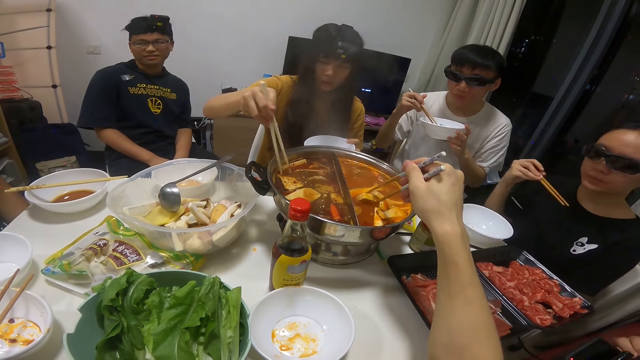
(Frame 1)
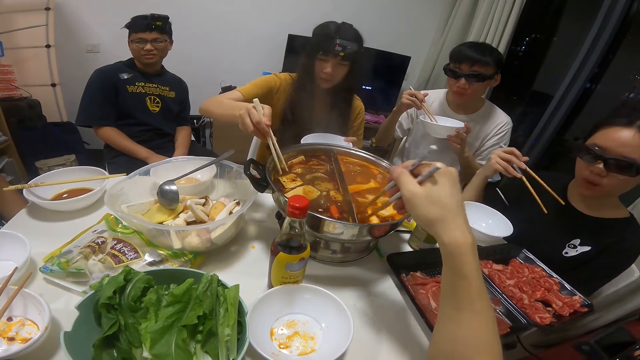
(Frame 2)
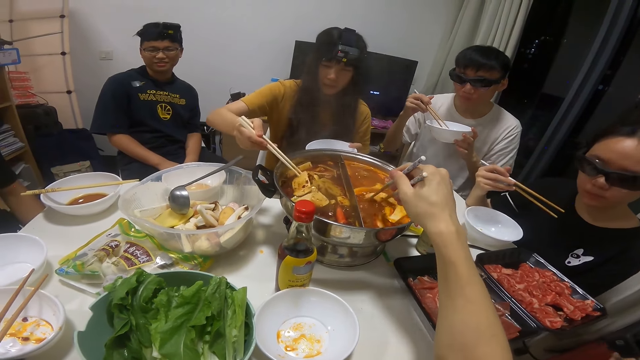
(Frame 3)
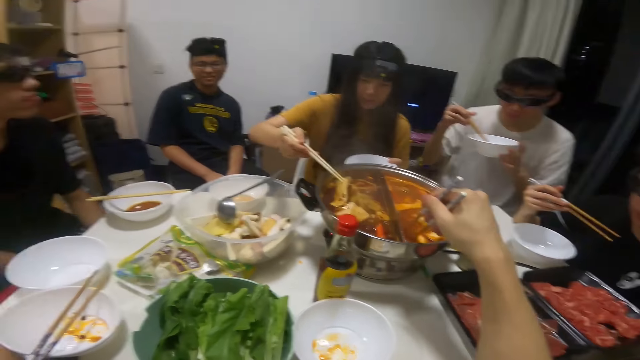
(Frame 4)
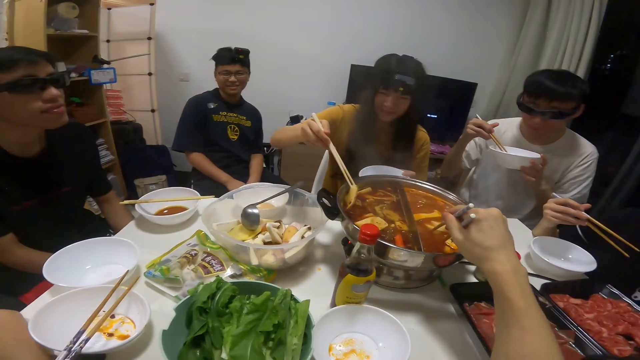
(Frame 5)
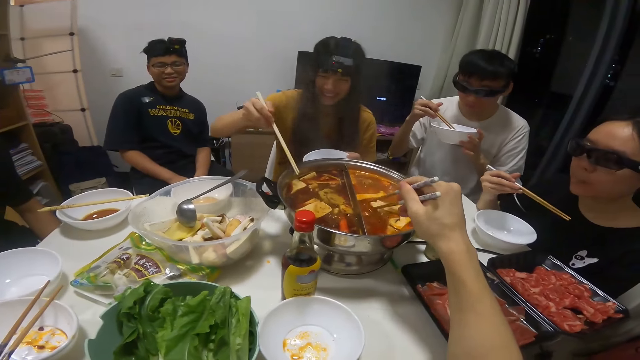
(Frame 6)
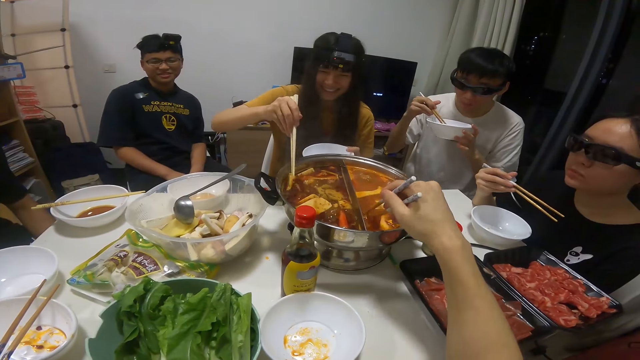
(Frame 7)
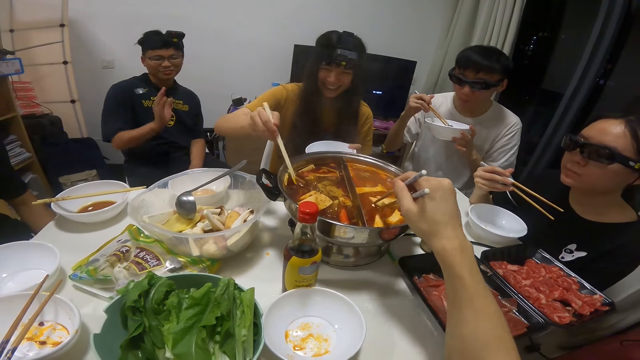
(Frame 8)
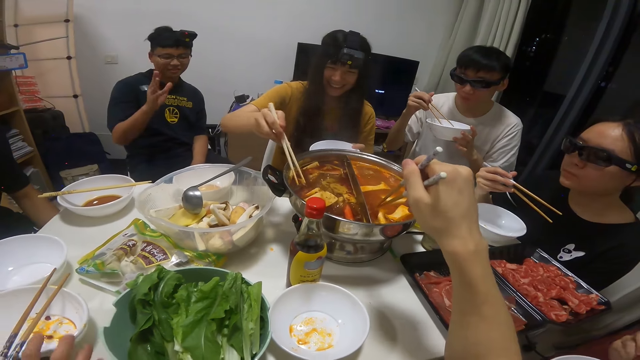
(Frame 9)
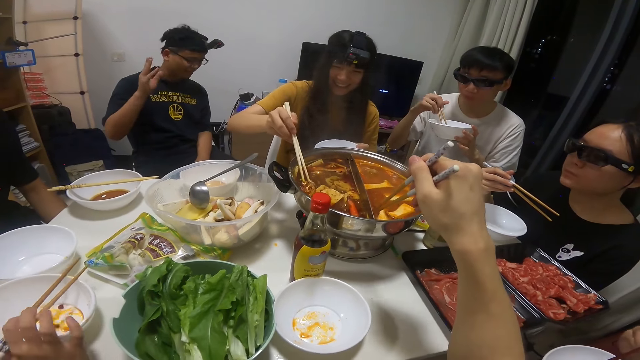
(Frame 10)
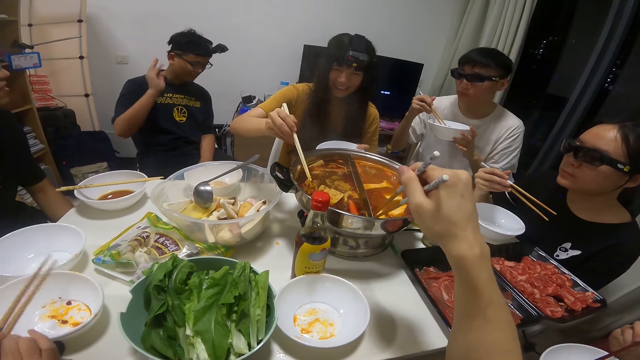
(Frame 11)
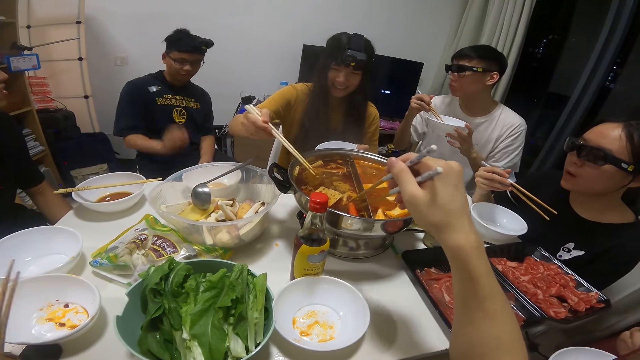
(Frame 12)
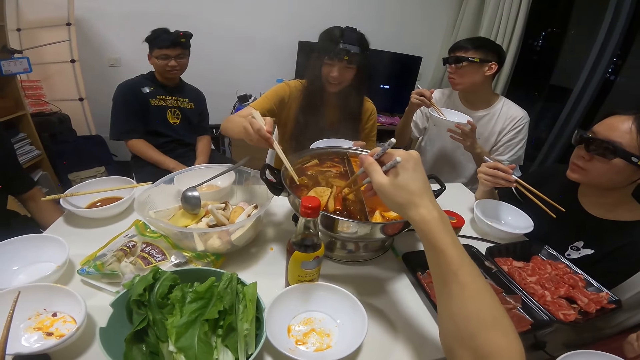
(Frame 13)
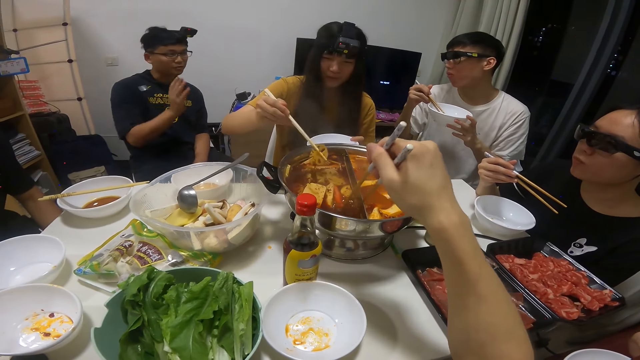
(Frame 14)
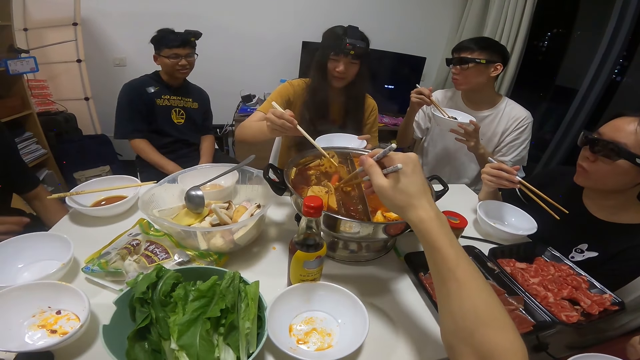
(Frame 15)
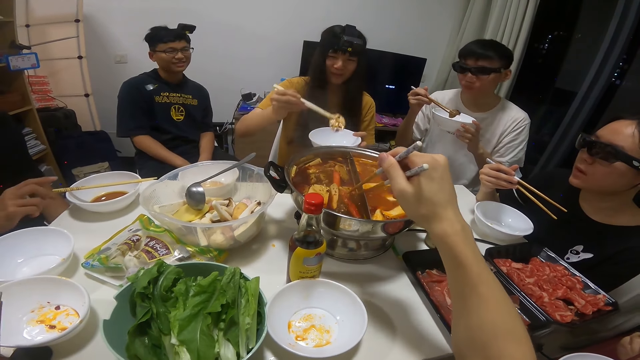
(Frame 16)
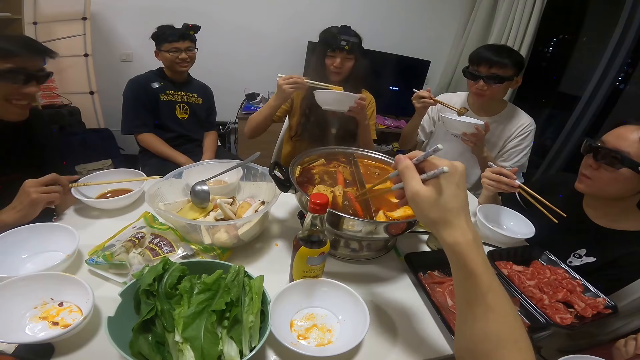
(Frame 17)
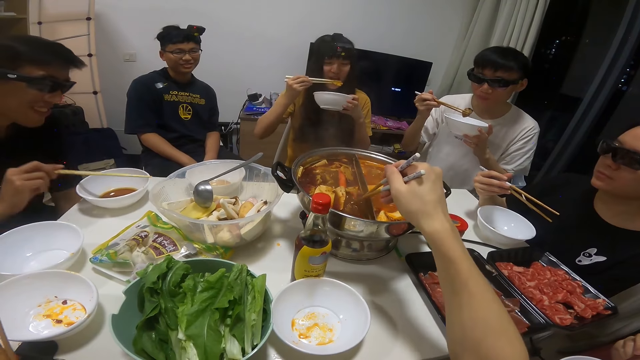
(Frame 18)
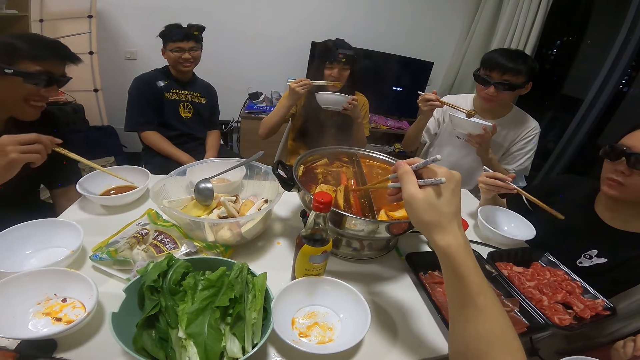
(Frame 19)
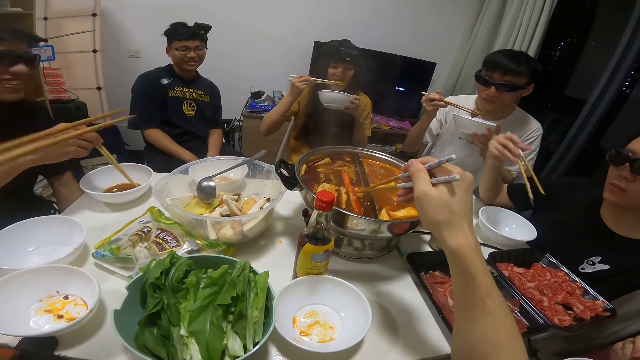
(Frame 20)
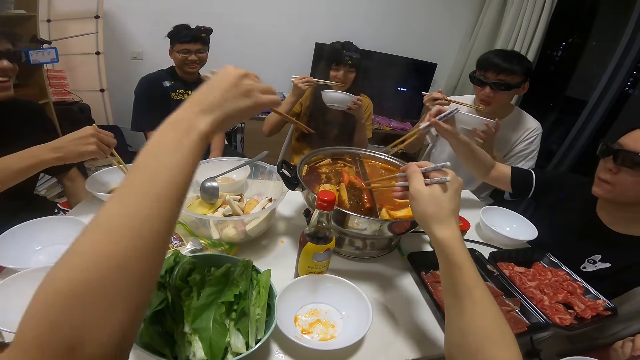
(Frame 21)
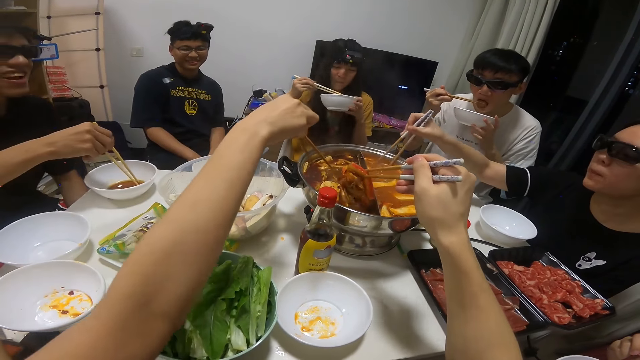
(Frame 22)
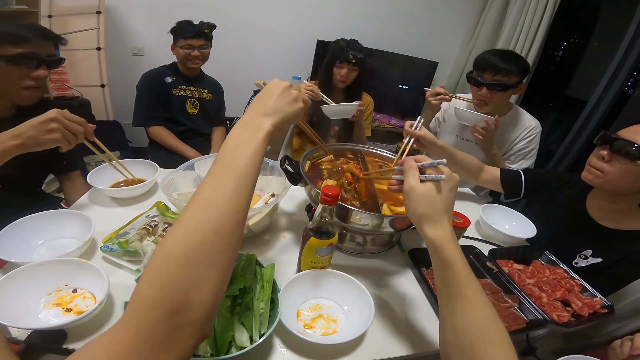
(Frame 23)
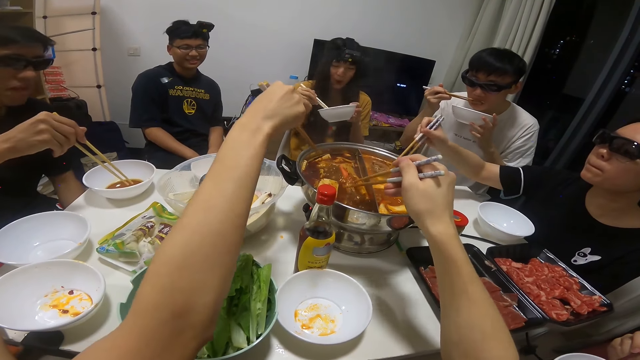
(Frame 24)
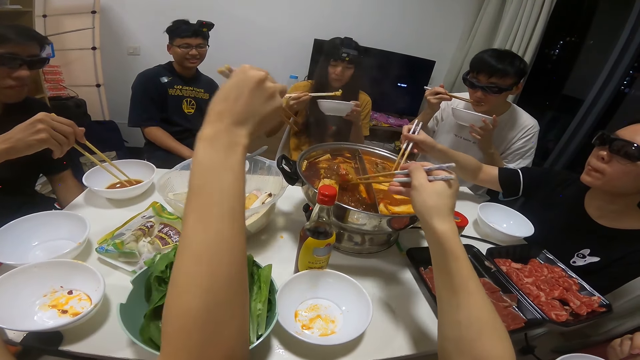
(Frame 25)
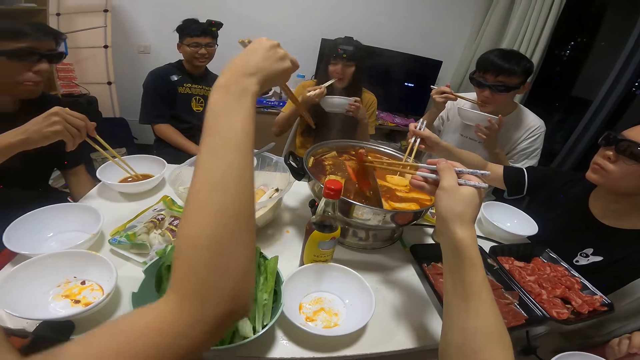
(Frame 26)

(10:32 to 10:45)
The camera wearer takes food from a bowl with his right hand. A woman takes her chopsticks from her plate on the table with her right hand. Another woman picks a mushroom from the bowl of soup on the table with the chopsticks in her right hand. A man takes his chopsticks from his plate on the table with his right hand. The second woman drops the mushroom into her plate in her left hand with the chopstick in her right hand and eats the mushroom in her plate with the chopsticks in her right hand. The camera wearer picks a pepper from the bowl of soup on the table with the chopstick in his right hand. A third woman dips her chopsticks in her right hand into the bowl of soup on the table.

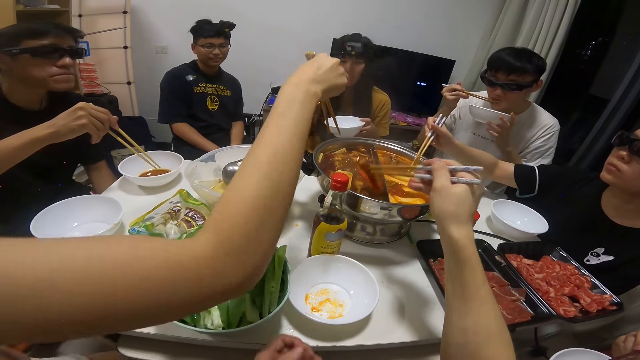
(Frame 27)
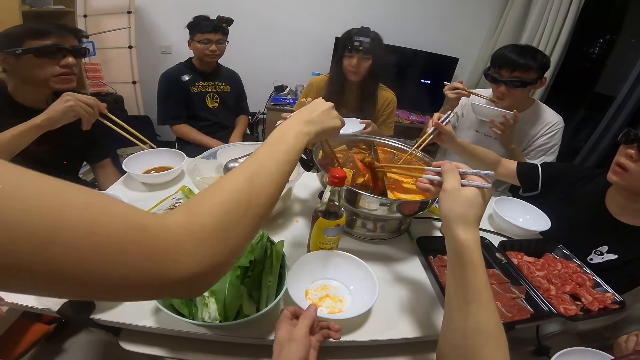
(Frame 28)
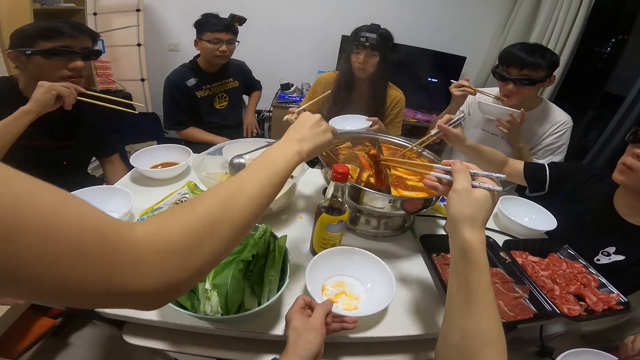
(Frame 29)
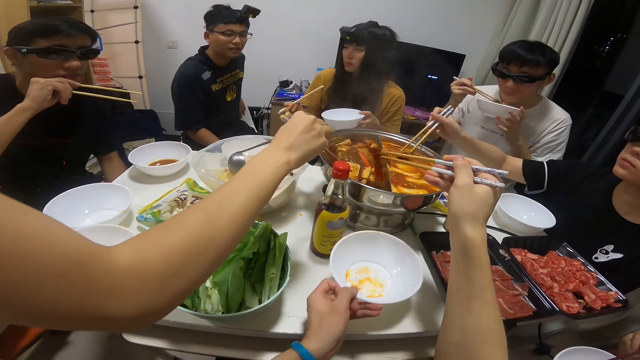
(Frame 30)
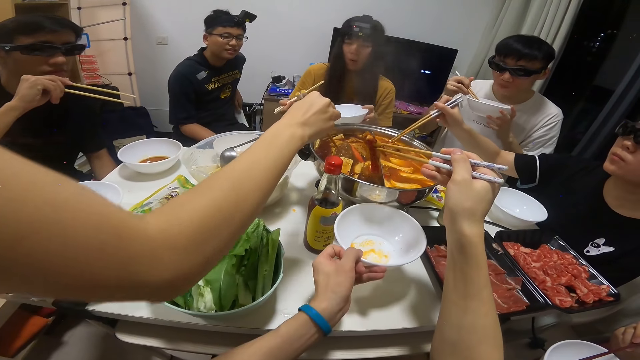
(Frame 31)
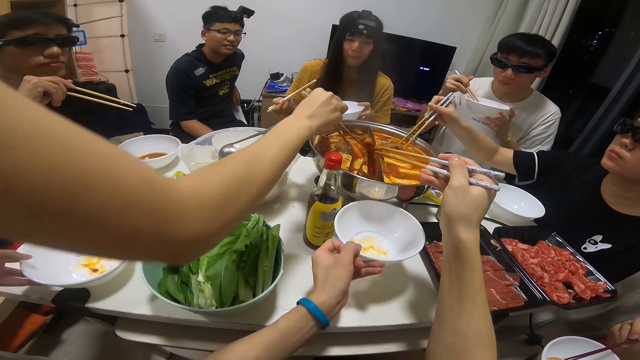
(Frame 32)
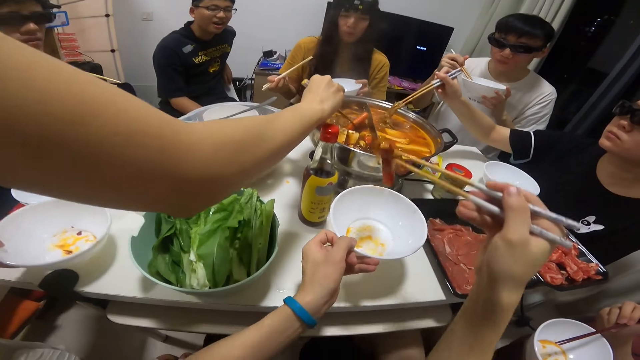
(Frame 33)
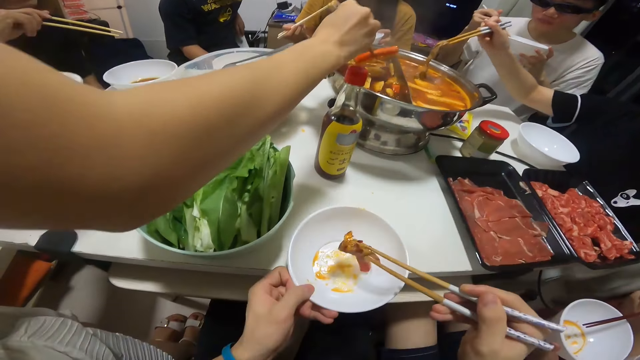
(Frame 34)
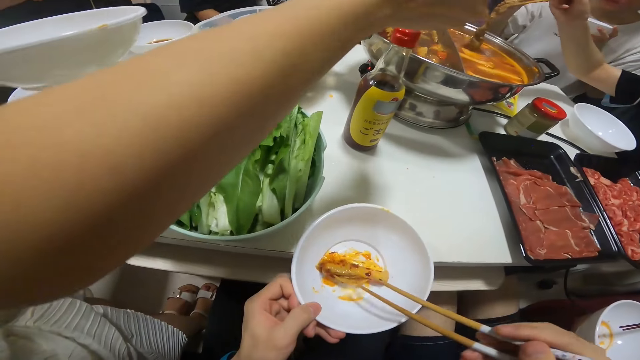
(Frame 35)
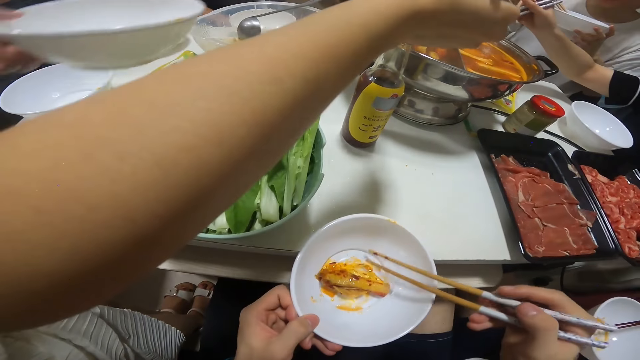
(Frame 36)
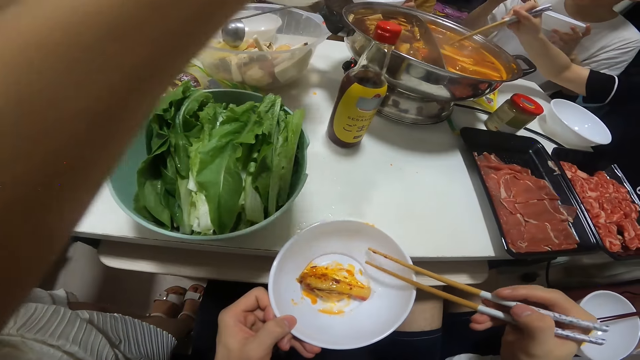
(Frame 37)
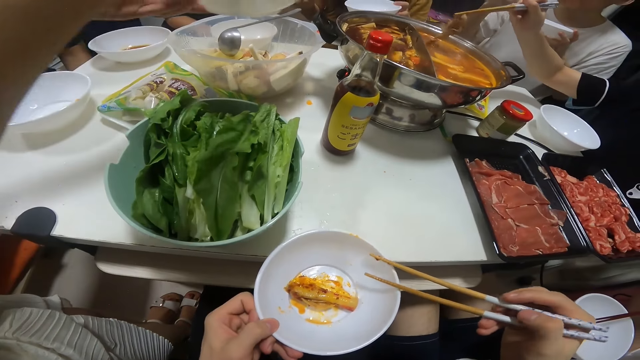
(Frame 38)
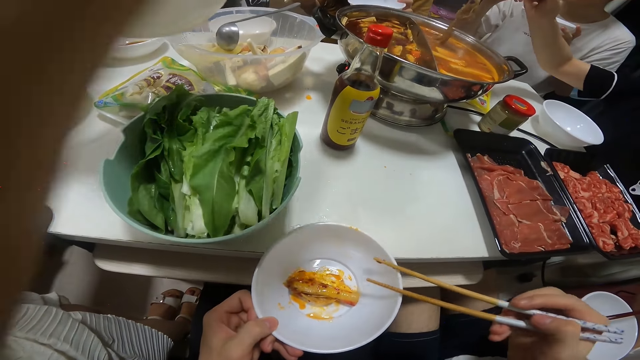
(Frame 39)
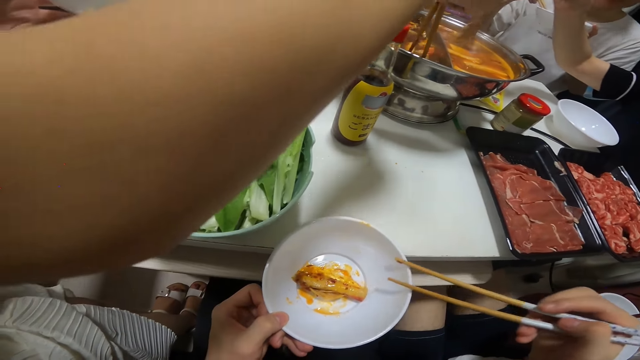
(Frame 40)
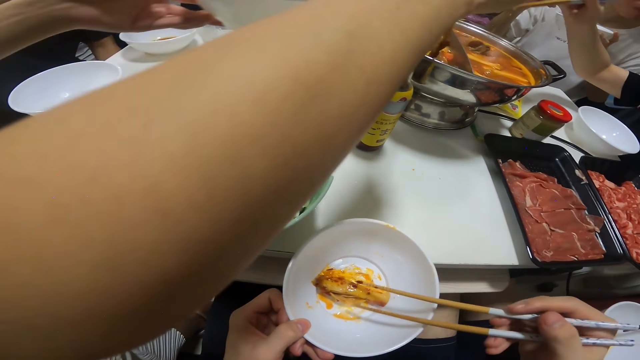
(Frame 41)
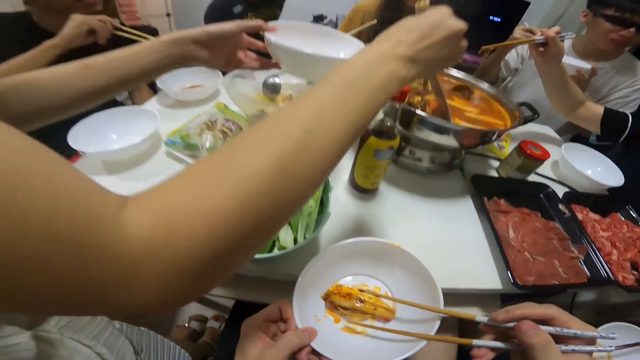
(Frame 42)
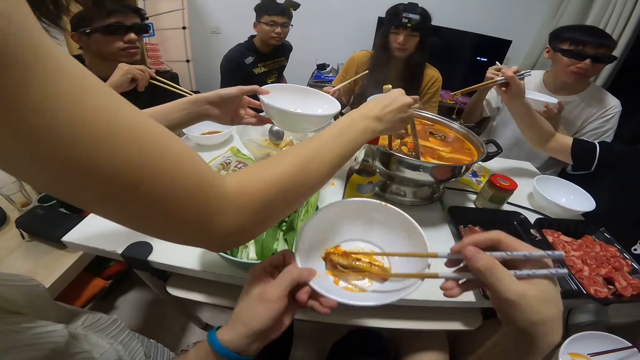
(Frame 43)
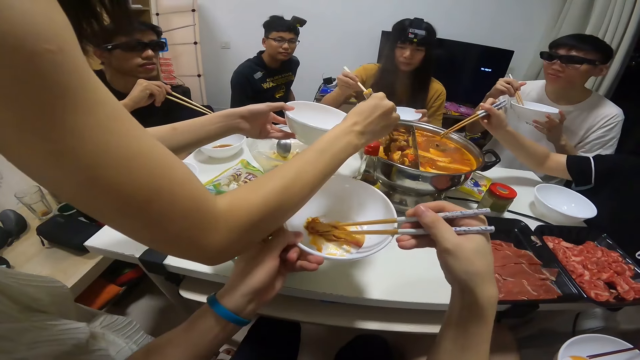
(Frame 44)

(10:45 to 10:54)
A woman dips her chopsticks in her right hand into the bowl of soup on the table. The camera wearer raises his plate from the table with his left hand. Another woman picks up meat from the bowl of soup on the table with the chopstick in her right hand. A man drops the pepper into his plate in his left hand with the chopsticks in his right hand. The first woman picks a pepper from the bowl of soup on the table with the chopstick in her right hand and raises her plate from the table with her left hand. The camera wearer puts food in the plate. The first woman drops the pepper into her plate in her left hand with the chopstick in her right hand. The man picks up meat from the bowl of soup on the table with the chopsticks in his right hand. The first woman drops the meat into her plate in her left hand with the chopsticks in her right hand.
